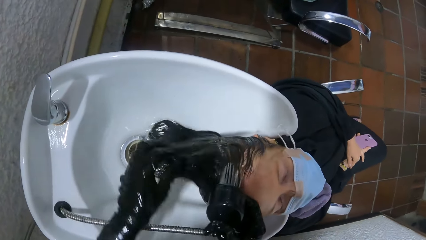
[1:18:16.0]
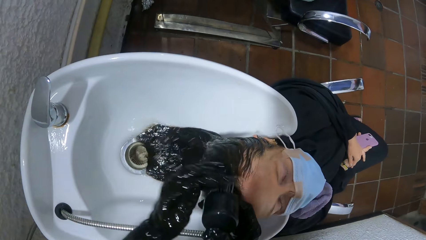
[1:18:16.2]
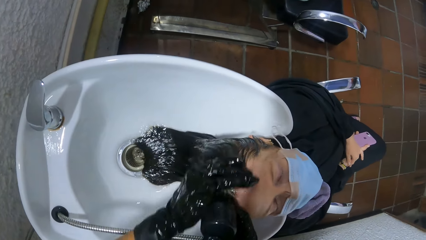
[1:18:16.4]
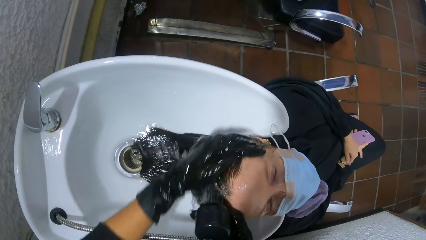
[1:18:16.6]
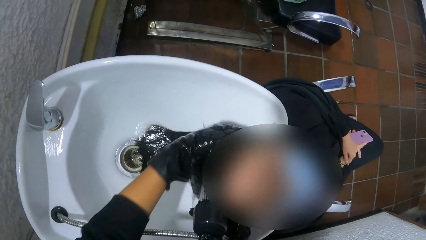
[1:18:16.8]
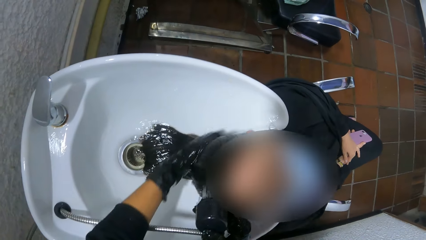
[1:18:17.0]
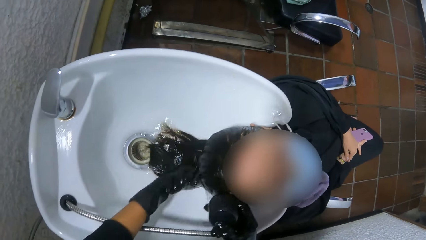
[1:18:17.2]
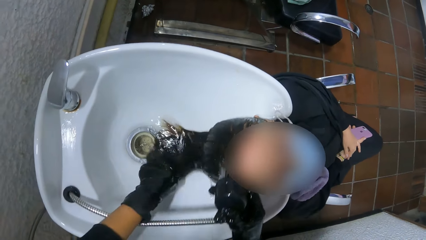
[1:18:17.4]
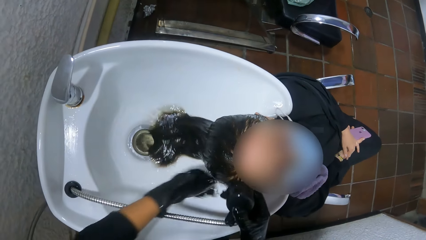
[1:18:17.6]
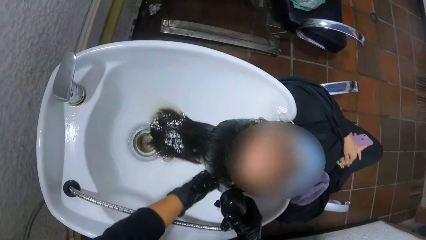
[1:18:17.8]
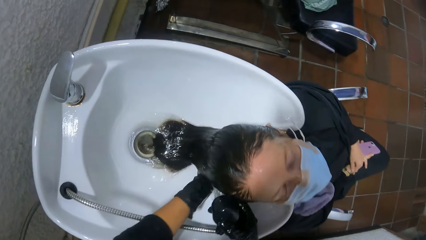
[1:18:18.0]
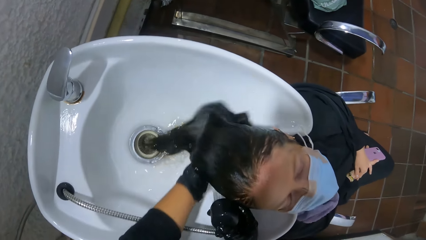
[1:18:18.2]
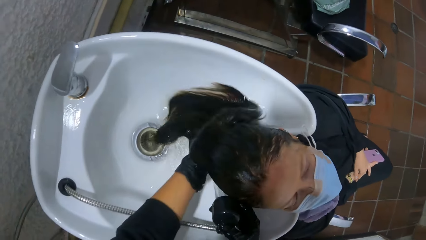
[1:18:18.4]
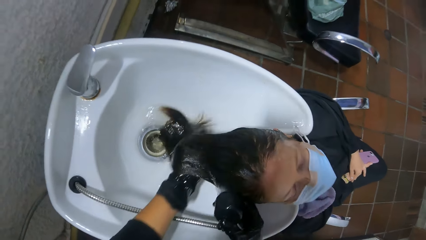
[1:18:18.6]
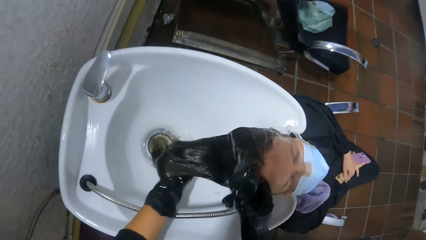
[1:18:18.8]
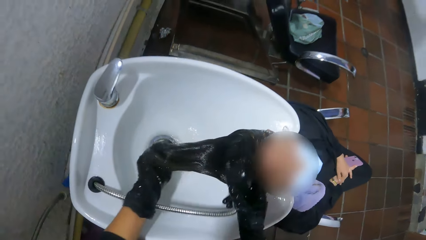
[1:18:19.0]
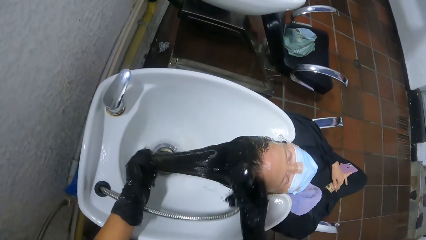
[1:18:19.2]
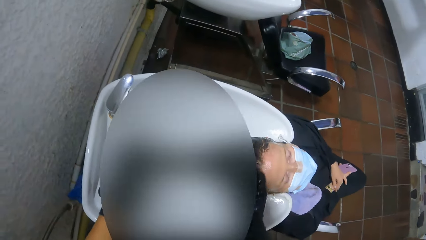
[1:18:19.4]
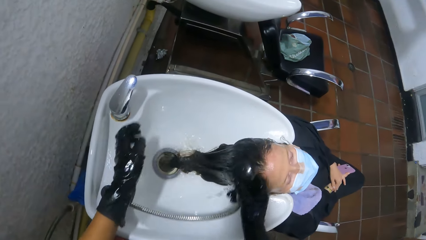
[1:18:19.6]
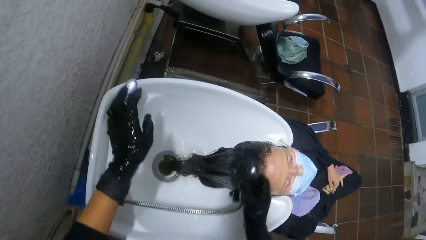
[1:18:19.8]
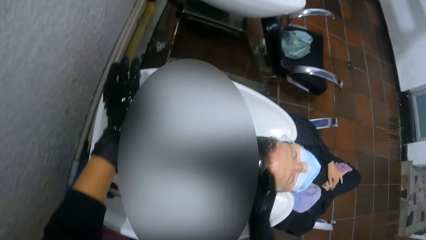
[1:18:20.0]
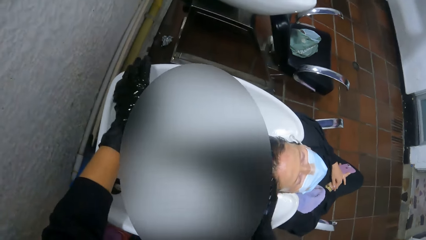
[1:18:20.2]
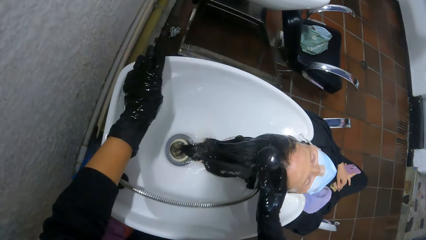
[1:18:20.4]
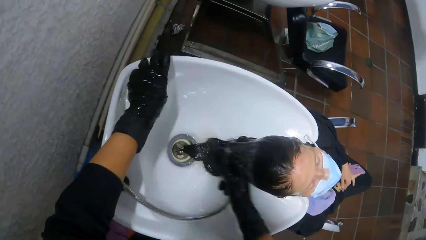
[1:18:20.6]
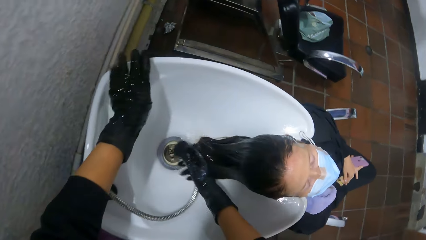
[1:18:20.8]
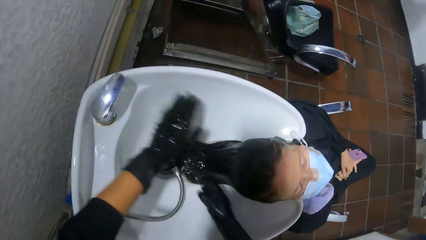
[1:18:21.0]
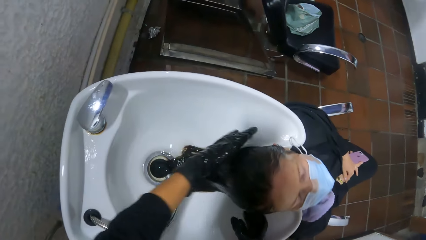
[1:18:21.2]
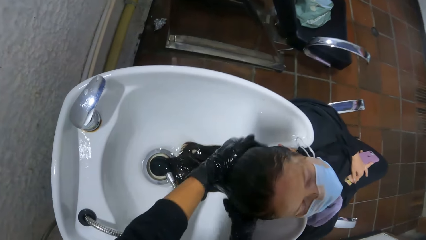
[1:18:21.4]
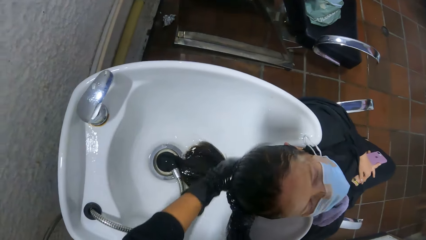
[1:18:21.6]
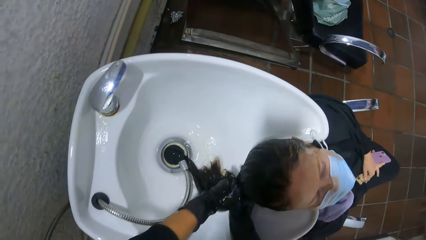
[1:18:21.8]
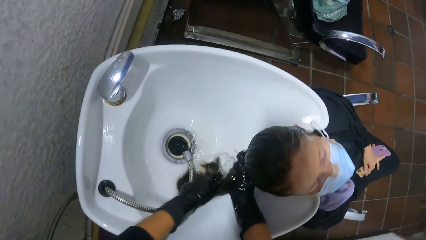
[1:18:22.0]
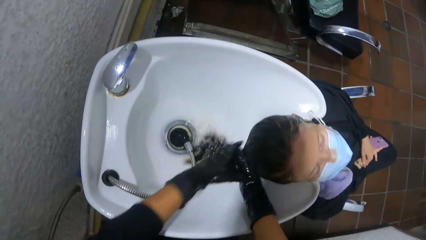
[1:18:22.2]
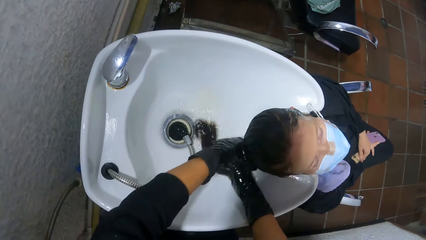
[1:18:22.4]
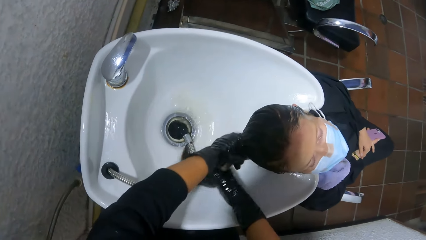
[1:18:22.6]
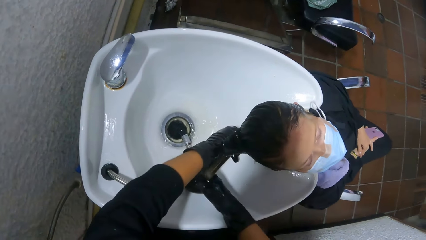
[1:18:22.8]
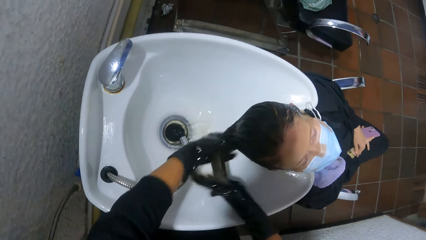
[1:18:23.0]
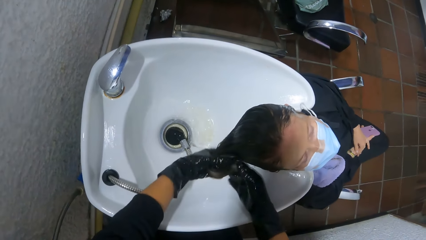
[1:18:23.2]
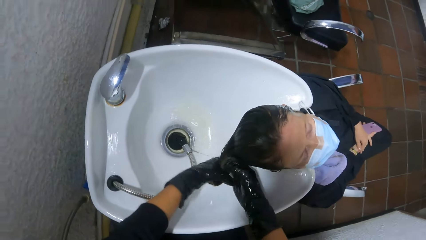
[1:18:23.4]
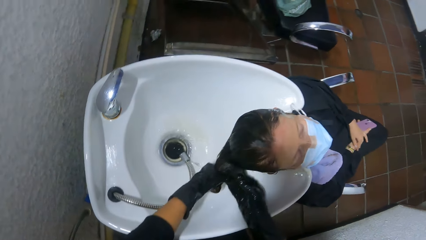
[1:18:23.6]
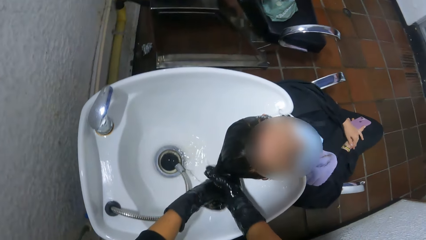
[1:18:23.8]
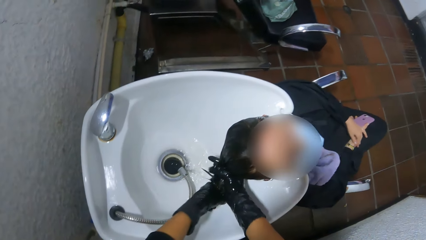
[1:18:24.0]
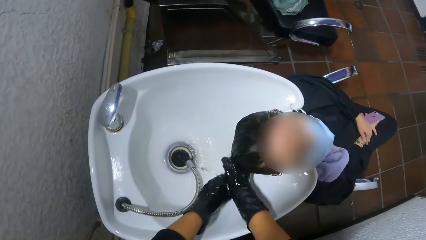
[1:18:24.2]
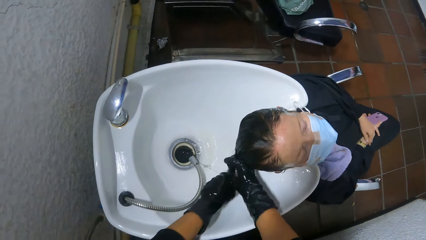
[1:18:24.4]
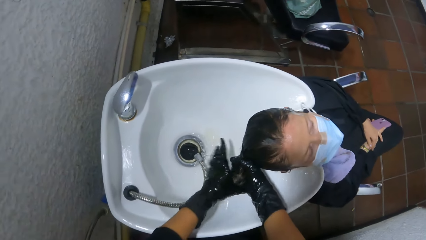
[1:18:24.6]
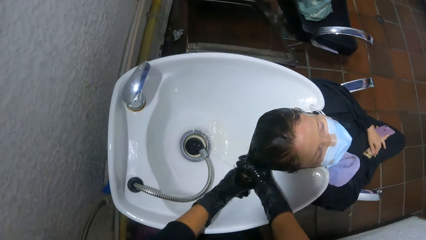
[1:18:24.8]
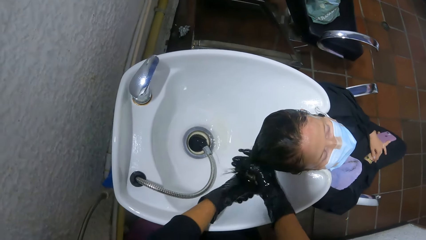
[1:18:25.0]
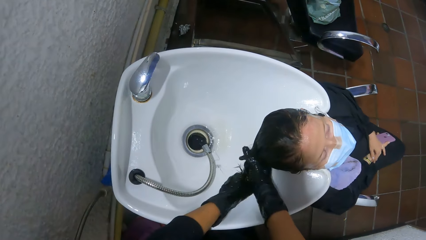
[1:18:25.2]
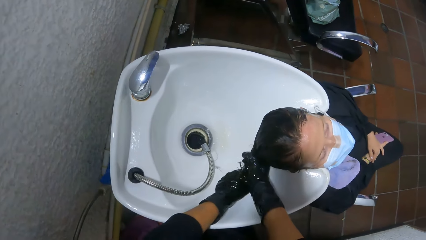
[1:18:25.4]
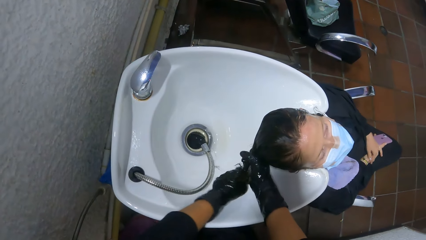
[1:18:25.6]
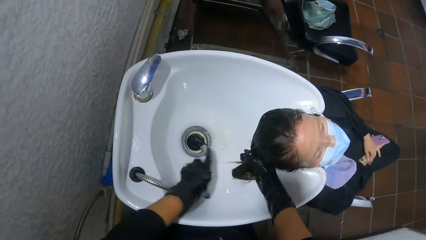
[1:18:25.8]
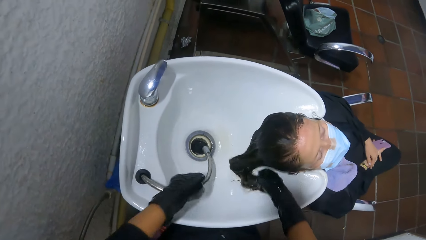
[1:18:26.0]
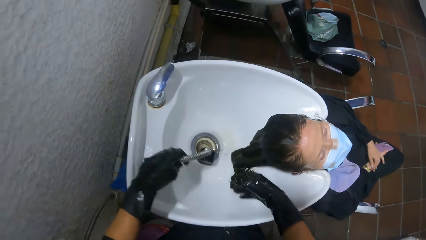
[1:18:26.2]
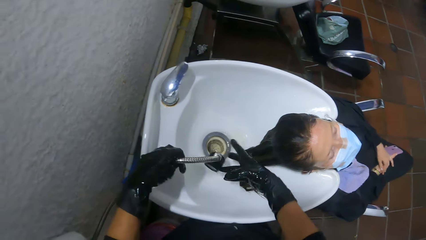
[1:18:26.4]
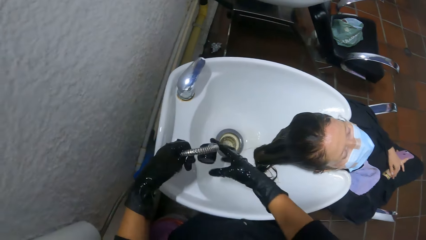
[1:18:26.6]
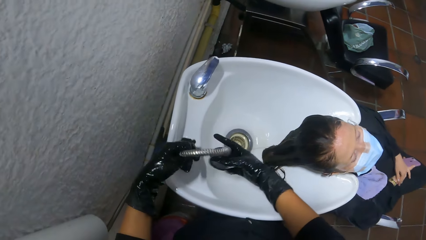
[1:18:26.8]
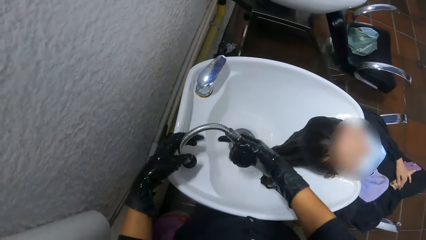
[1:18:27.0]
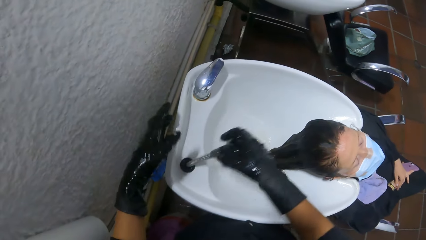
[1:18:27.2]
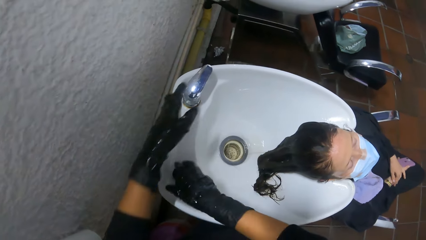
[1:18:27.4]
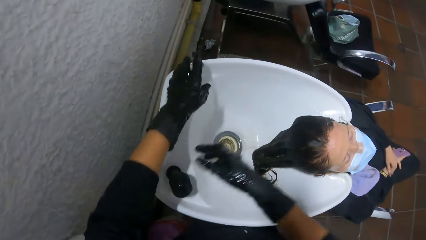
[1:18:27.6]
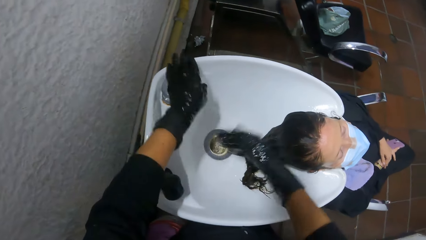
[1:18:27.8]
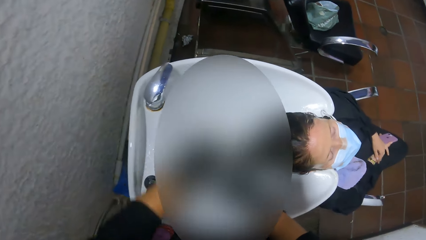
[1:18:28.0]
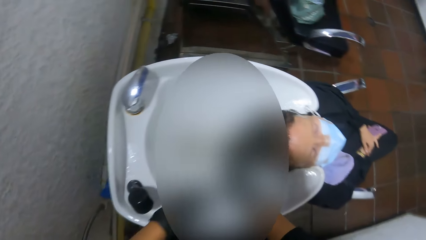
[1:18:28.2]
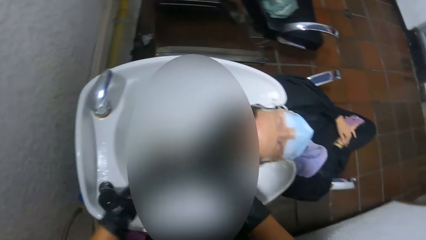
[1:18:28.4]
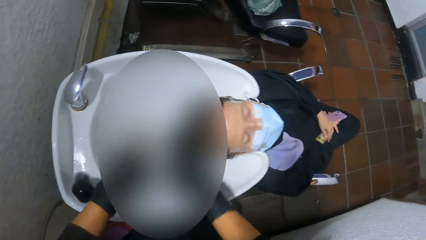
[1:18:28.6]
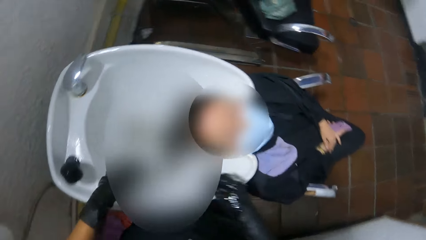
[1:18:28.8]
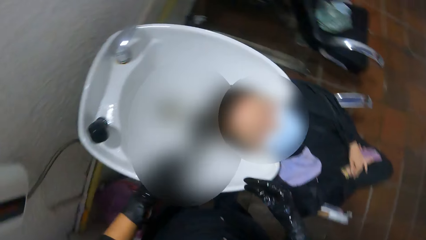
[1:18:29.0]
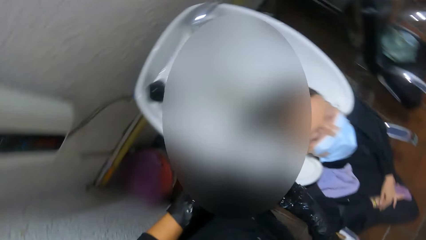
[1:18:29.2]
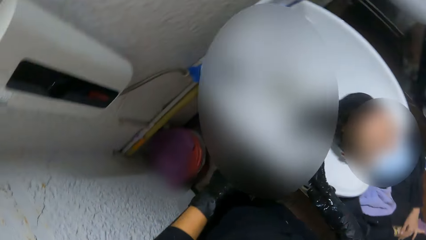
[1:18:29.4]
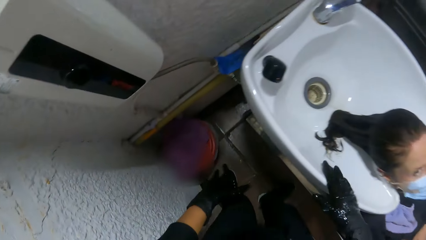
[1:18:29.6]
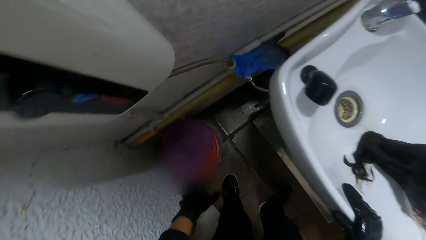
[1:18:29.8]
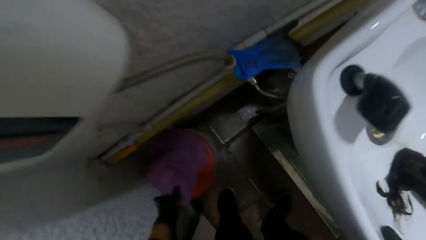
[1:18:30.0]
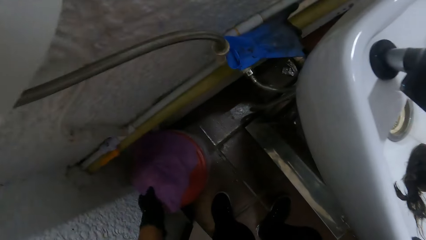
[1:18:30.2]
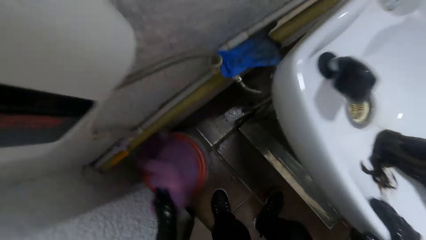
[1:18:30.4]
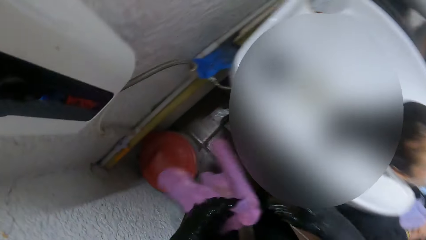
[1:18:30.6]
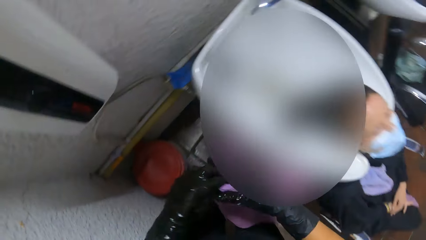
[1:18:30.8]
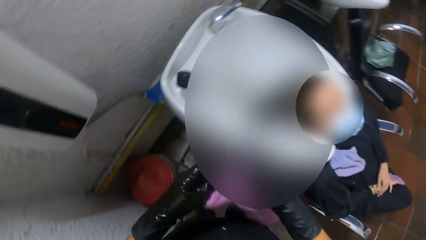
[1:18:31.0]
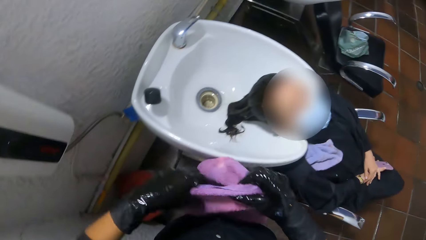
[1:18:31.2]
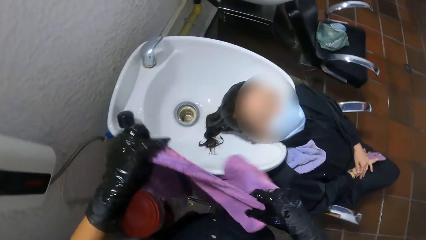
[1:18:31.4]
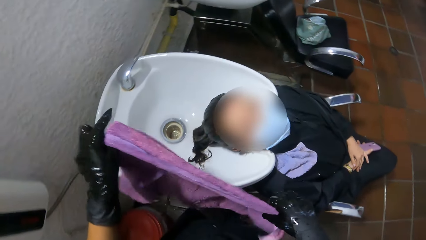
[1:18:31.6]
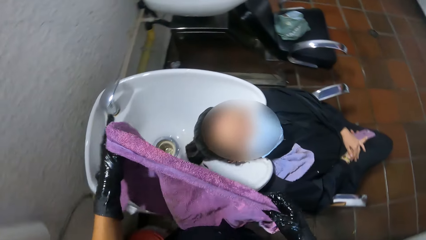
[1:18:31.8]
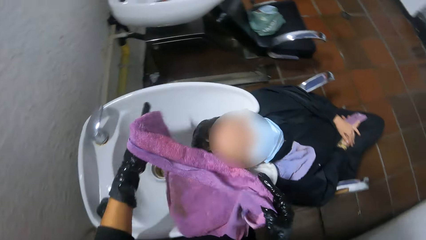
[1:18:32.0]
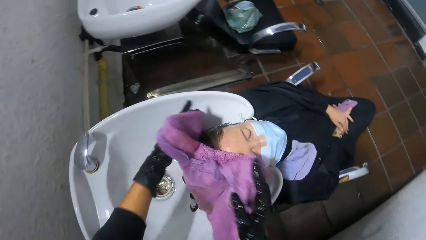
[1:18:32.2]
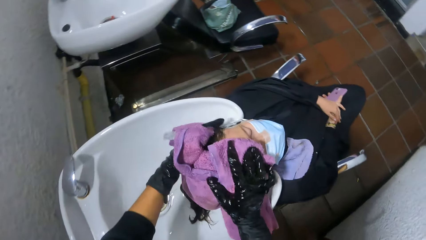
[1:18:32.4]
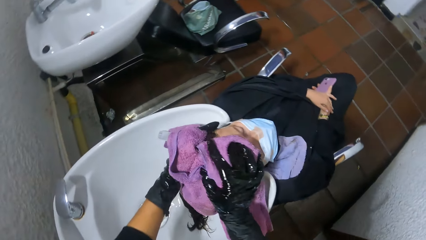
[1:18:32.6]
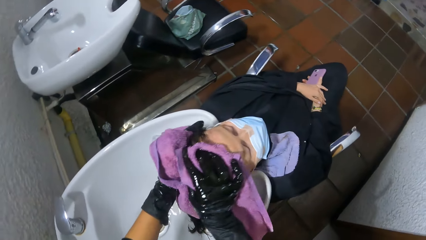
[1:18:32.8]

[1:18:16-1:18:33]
The camera wearer turns off the tap on the sink with her left hand. She drops the tap hose in her right hand in the sink. She squeezes the woman's hair with both hands. She picks up the tap hose in the sink with her left hand. She holds the tap hose with both hands. She drops the tap hose in her right hand back in the sink. She turns off the tap on the sink with her left hand. She picks up a towel on the bin with her left hand. She holds the towel with both hands. She dries the woman's hair with the towel in both hands.
